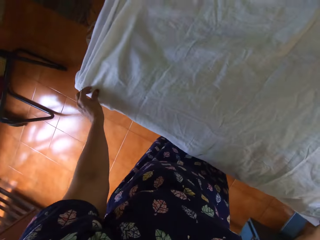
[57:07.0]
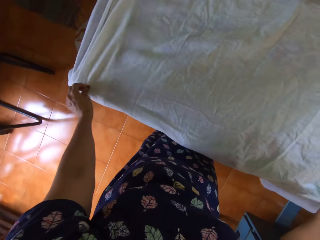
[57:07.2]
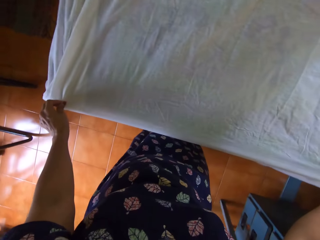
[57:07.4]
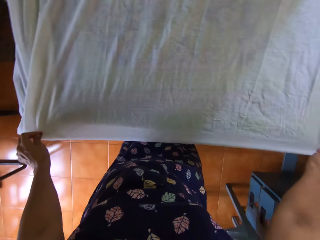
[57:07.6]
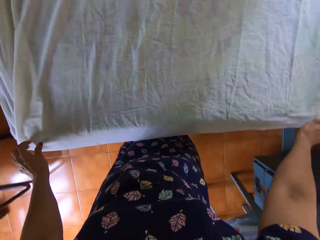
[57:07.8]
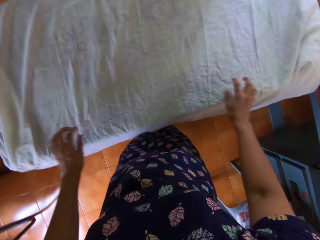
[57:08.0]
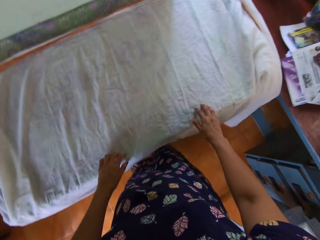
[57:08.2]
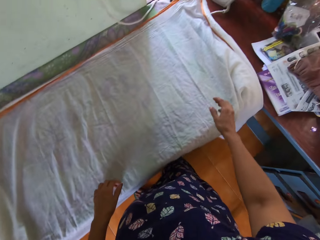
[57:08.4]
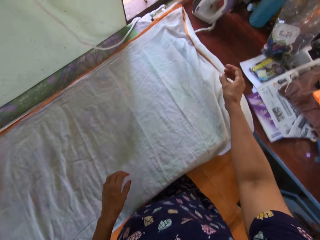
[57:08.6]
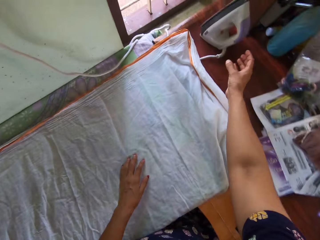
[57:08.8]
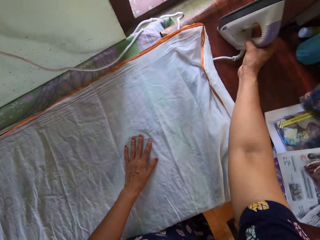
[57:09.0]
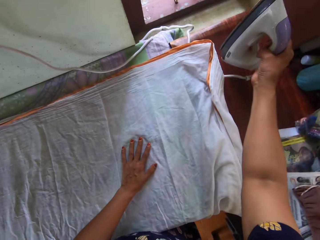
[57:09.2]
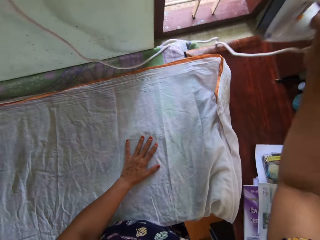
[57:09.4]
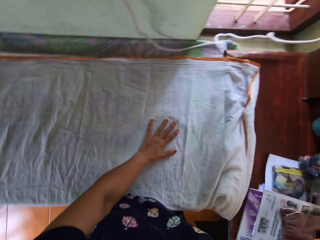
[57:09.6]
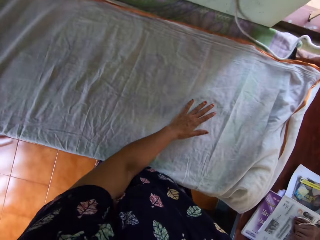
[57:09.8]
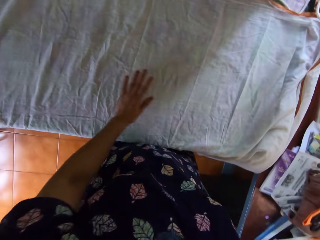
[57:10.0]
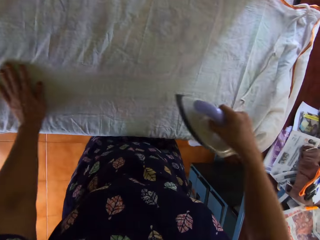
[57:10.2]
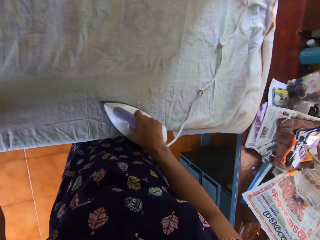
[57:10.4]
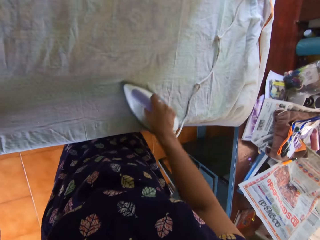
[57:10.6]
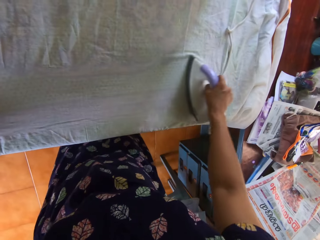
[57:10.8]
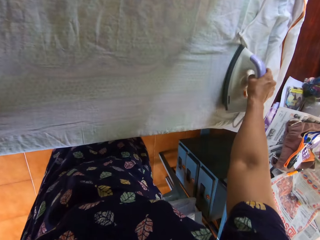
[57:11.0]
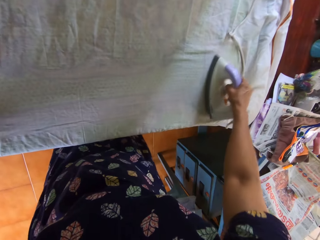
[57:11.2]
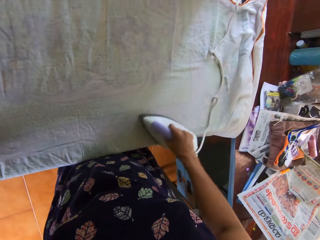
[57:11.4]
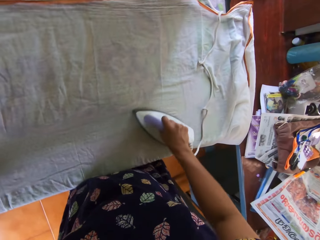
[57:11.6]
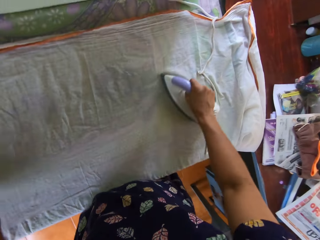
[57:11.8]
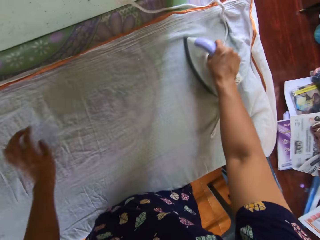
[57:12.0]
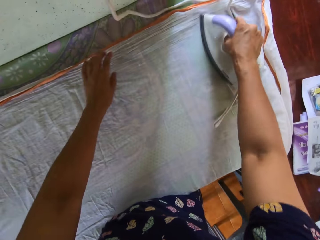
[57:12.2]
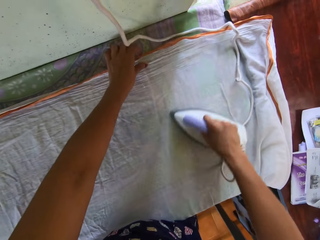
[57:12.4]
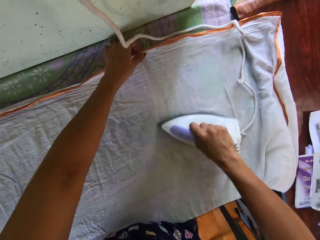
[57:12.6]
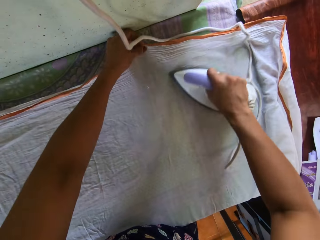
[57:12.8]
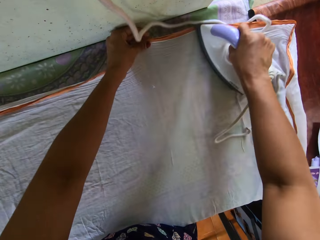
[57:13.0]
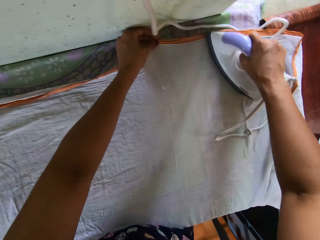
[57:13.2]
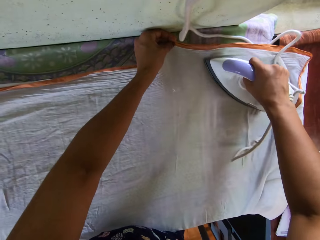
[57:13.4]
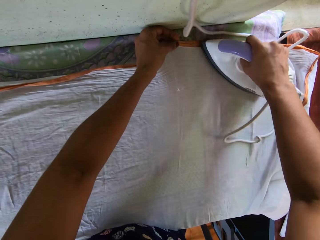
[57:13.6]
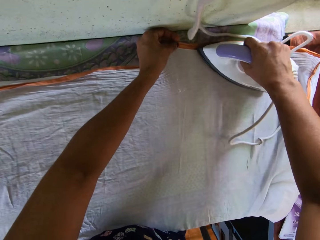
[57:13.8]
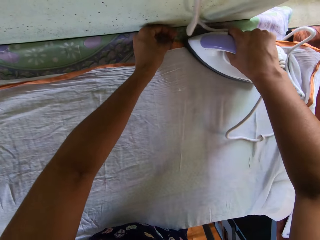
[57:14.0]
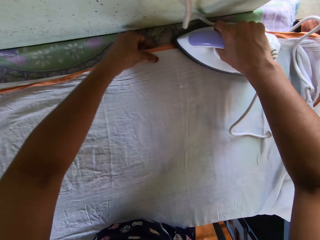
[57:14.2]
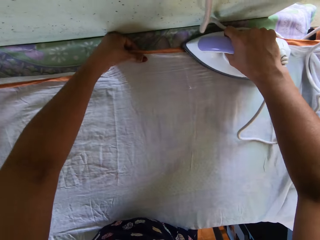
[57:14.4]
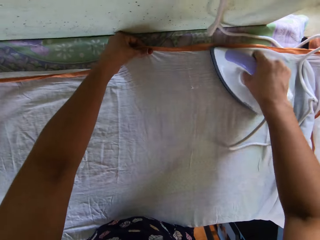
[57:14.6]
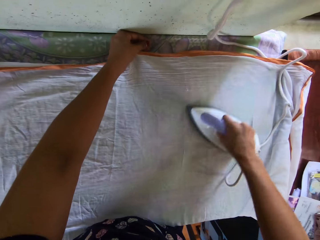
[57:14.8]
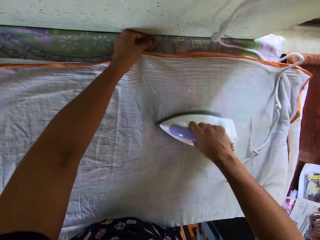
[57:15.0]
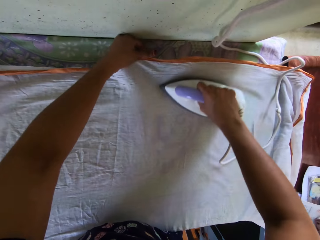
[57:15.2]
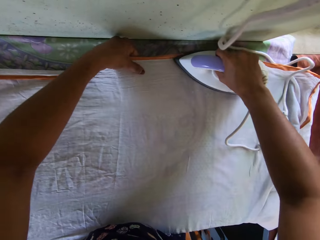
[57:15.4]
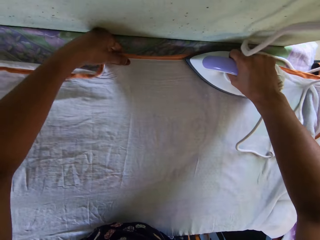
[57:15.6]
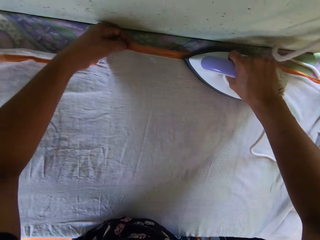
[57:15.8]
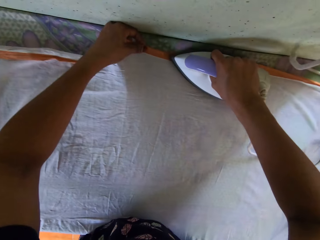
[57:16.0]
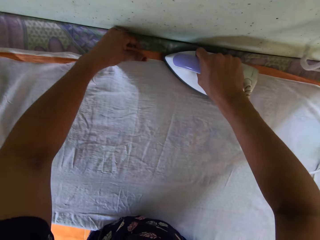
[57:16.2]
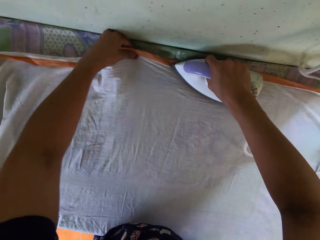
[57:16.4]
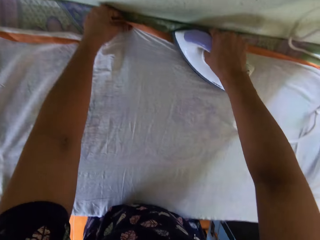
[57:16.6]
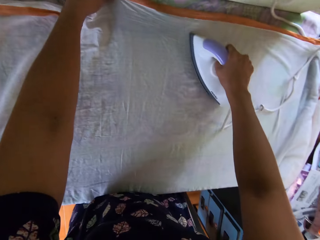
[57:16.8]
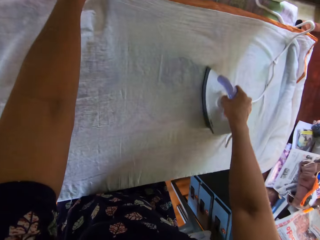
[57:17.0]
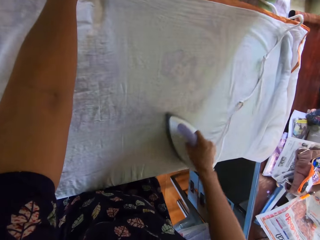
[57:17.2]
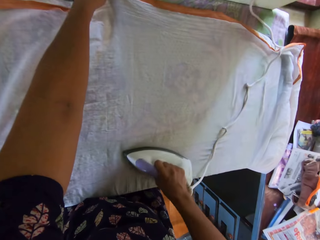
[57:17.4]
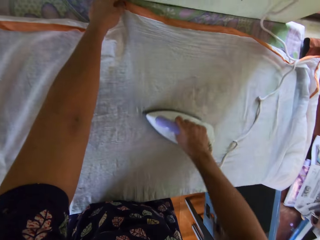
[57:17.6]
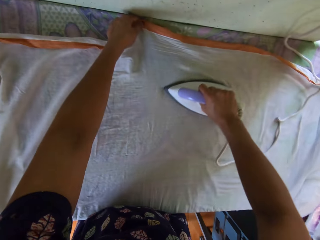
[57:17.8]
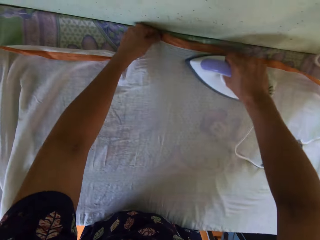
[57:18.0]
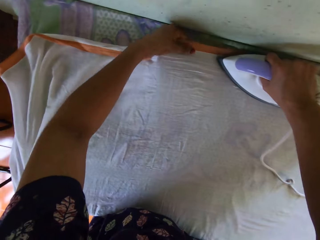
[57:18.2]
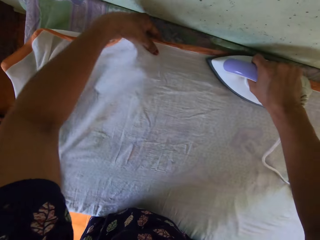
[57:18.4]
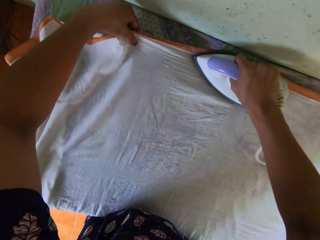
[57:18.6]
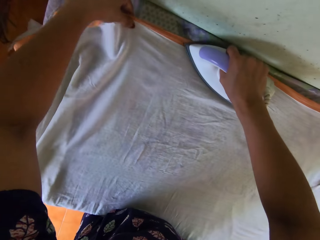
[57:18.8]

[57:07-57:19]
The camera wearer picks the pressing iron up from the desk with her right hand. She presses the bedsheet on the pressing table with the pressing iron in her right hand.

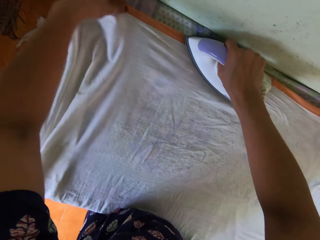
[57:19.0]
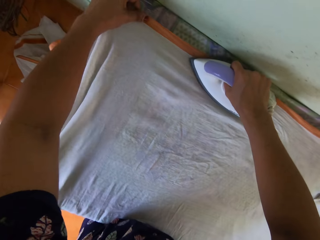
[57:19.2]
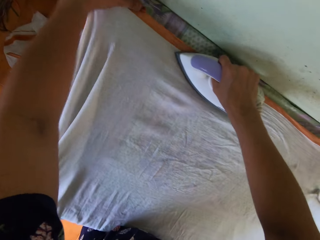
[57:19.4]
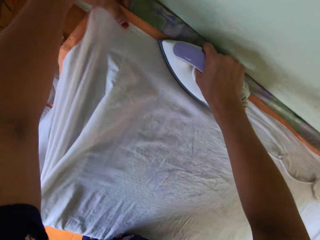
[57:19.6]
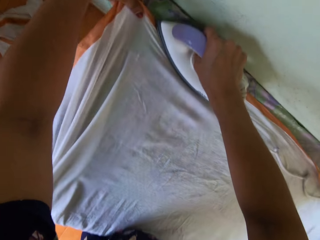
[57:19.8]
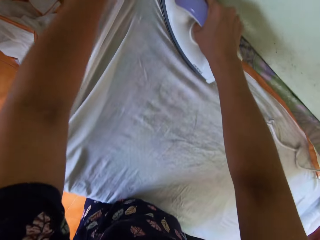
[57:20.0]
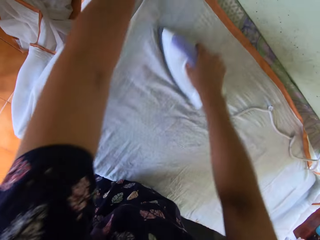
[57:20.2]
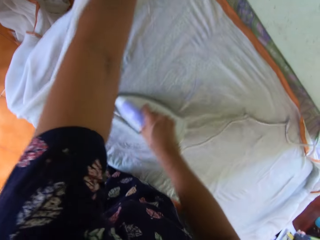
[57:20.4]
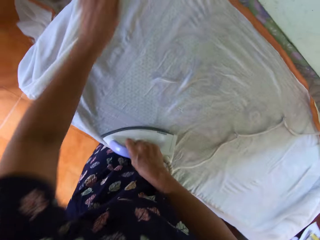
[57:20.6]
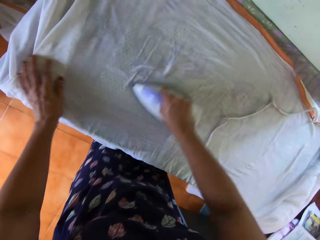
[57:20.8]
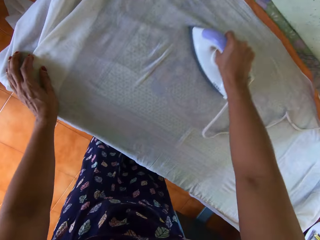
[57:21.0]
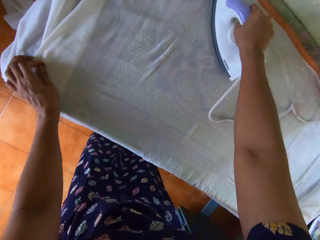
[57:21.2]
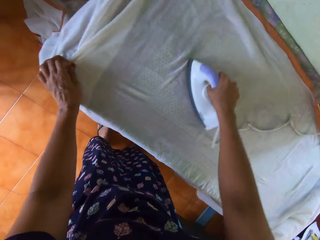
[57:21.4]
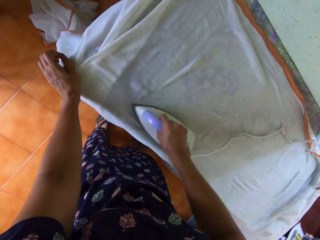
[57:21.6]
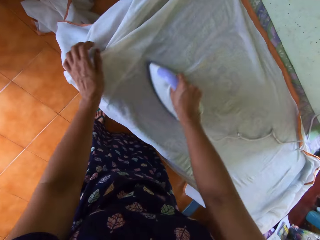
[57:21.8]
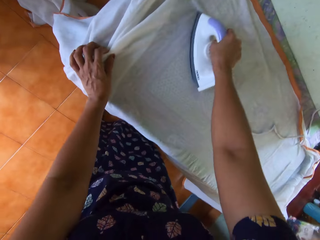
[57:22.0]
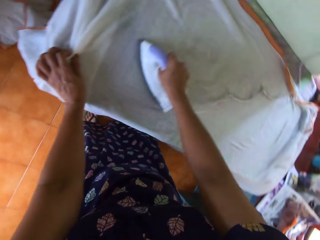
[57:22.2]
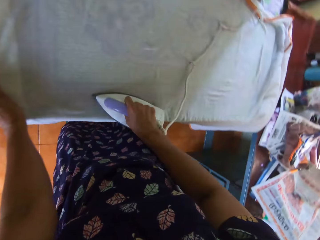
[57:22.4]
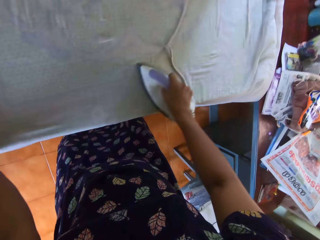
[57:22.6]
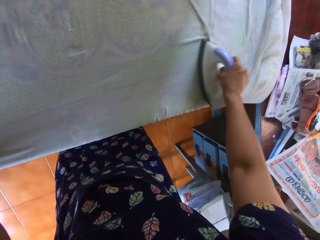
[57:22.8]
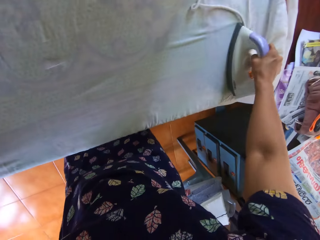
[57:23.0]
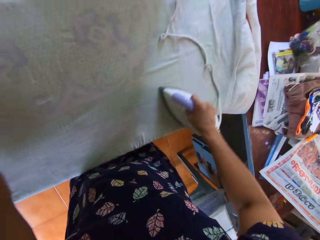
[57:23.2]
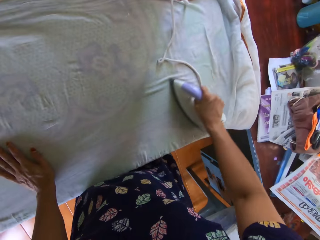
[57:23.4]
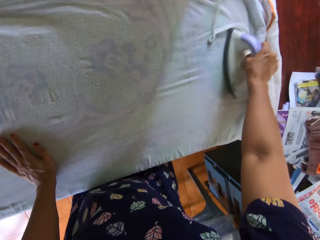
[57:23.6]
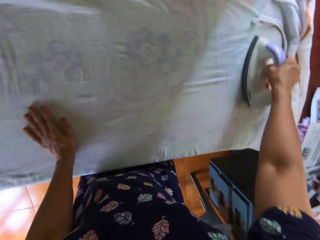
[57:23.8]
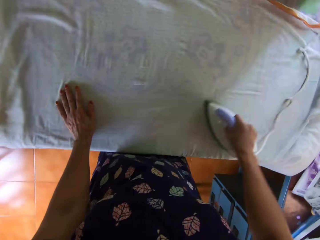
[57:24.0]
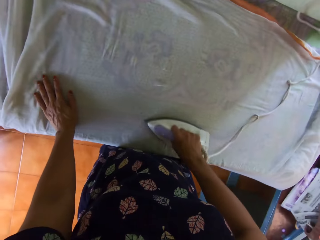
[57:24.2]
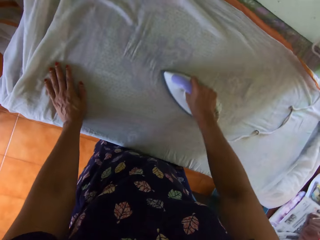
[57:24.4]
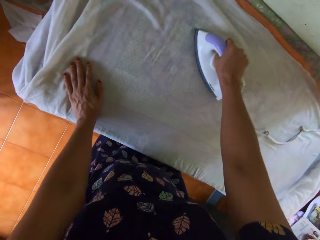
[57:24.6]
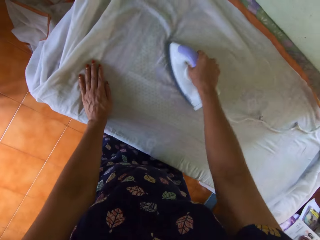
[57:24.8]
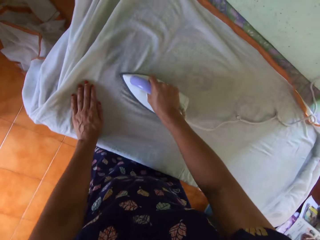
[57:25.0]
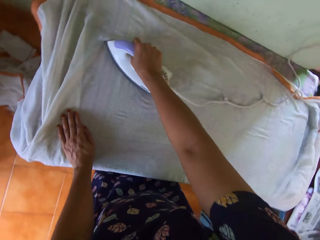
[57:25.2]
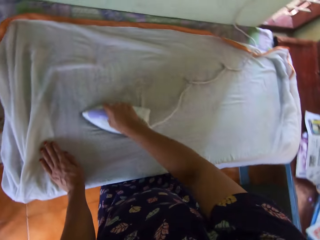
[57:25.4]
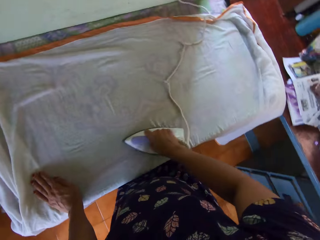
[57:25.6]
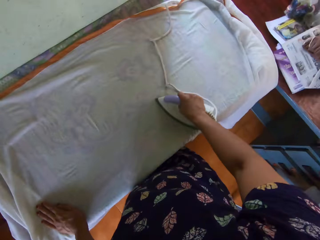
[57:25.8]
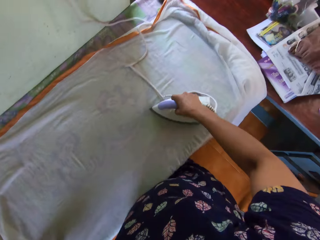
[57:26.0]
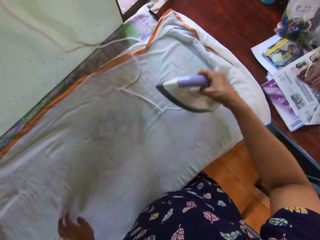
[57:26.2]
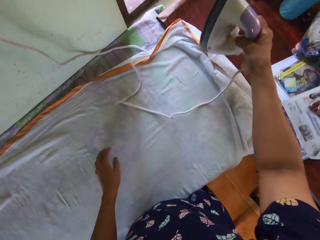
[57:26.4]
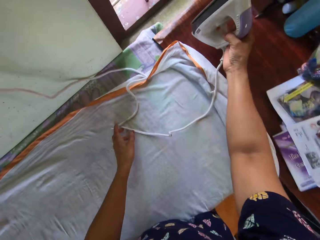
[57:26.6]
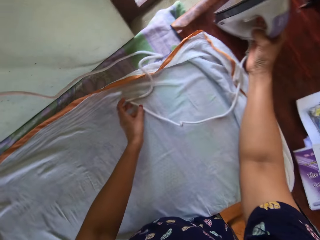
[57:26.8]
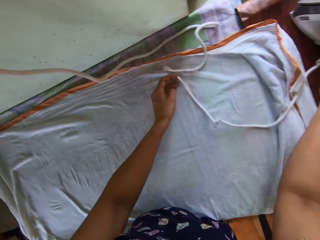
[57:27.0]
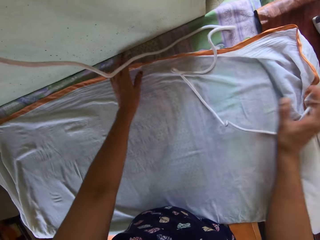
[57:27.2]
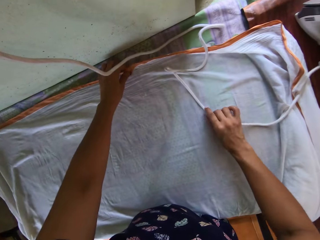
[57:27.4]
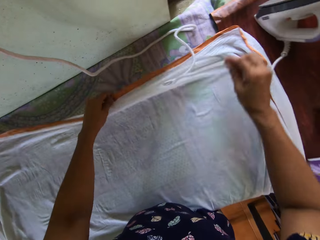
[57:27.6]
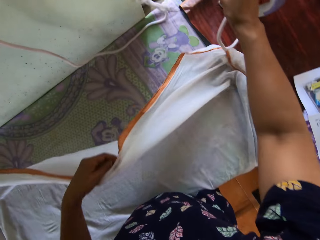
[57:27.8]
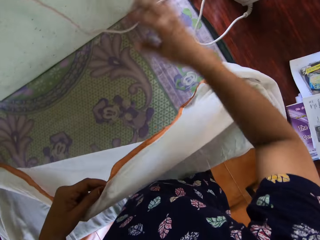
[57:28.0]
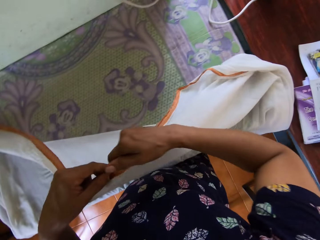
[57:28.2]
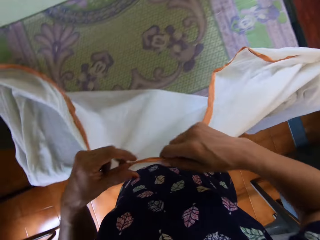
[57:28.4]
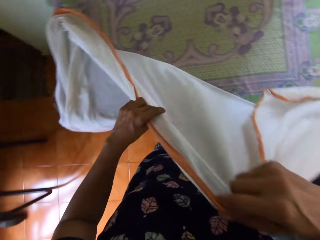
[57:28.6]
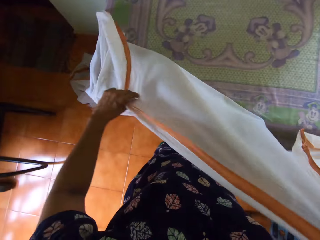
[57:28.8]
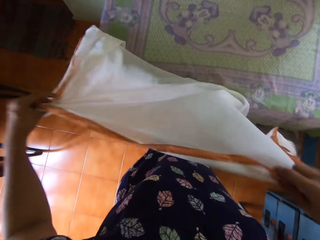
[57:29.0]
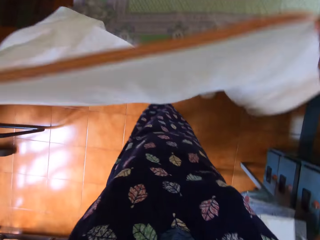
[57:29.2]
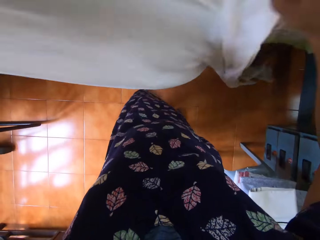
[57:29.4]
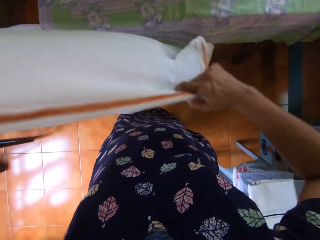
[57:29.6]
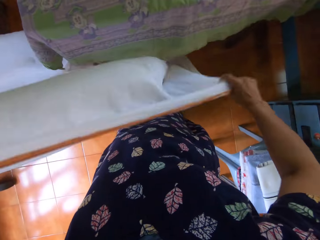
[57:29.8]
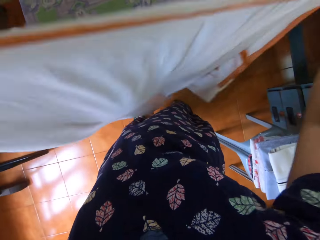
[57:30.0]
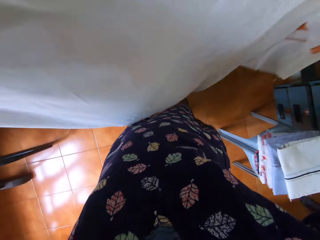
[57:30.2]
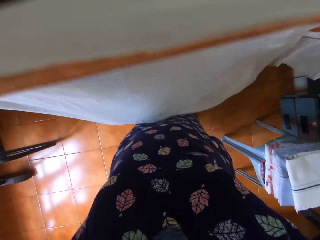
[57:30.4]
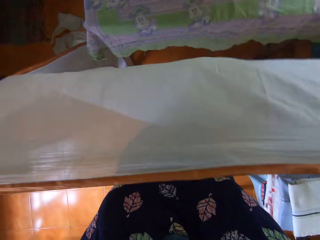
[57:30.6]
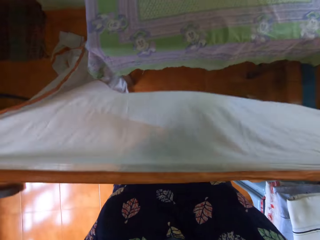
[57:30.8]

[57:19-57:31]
The camera wearer drops the pressing iron on the desk. They move the iron cable. They pick up the bedsheet or piece of cloth from the pressing table with both hands. They straighten the cloth.
